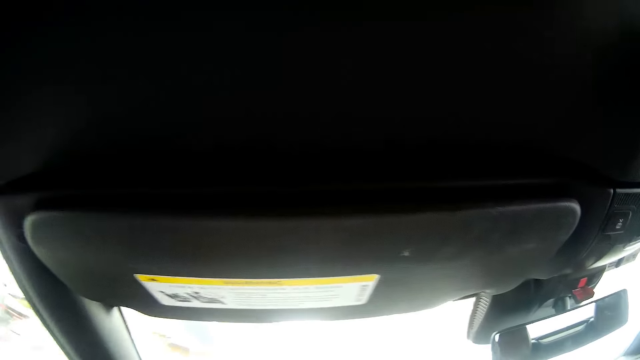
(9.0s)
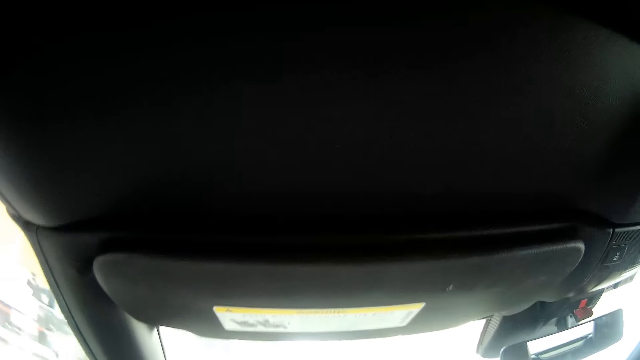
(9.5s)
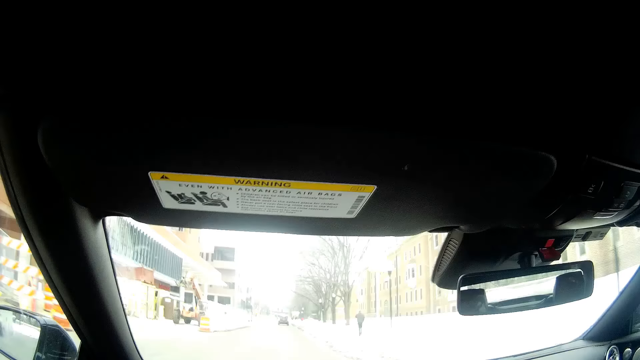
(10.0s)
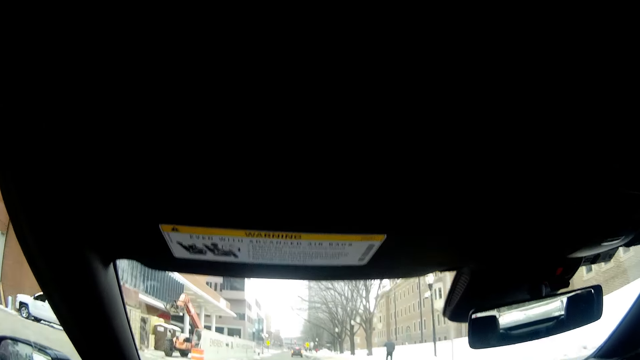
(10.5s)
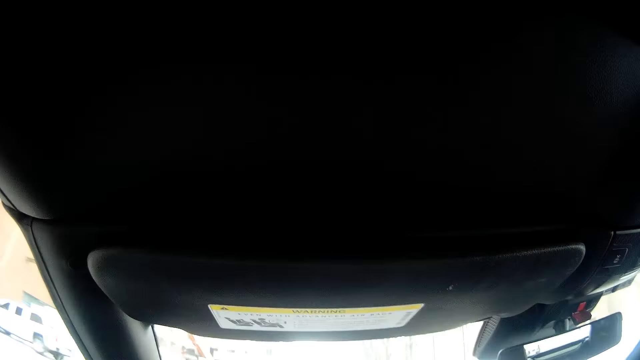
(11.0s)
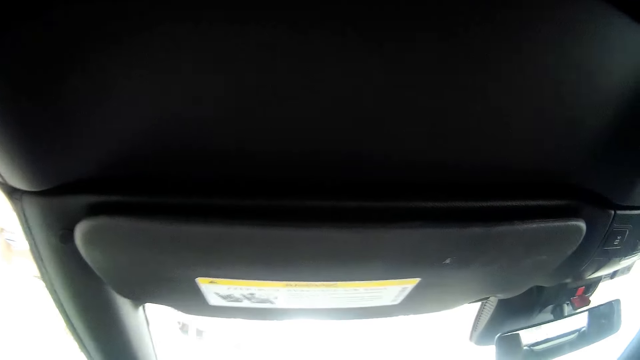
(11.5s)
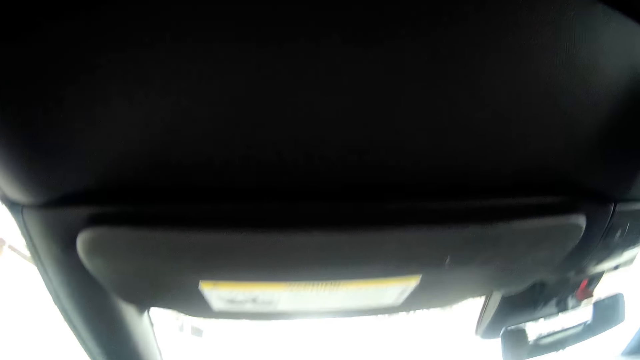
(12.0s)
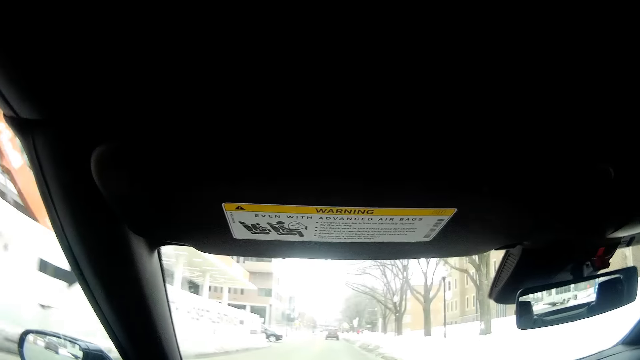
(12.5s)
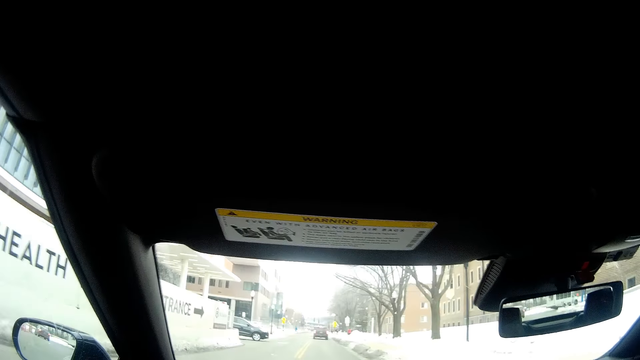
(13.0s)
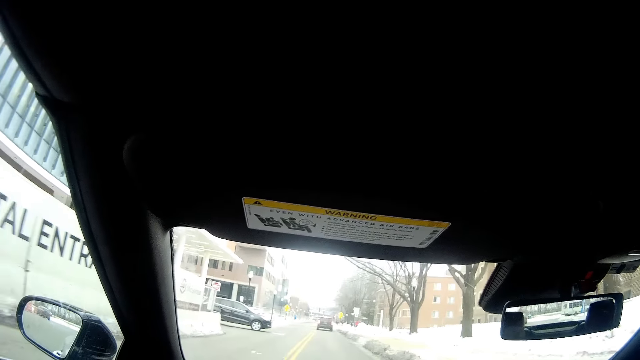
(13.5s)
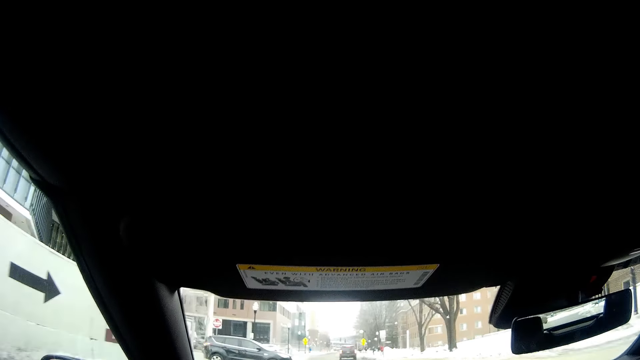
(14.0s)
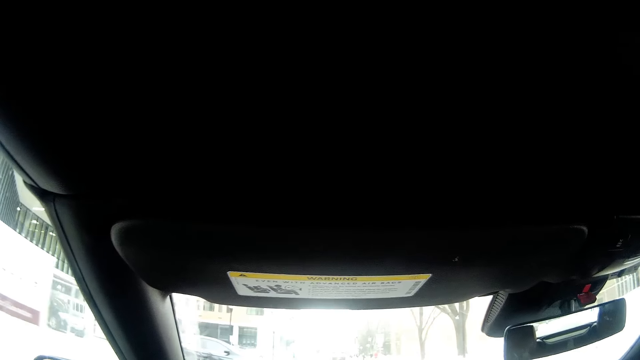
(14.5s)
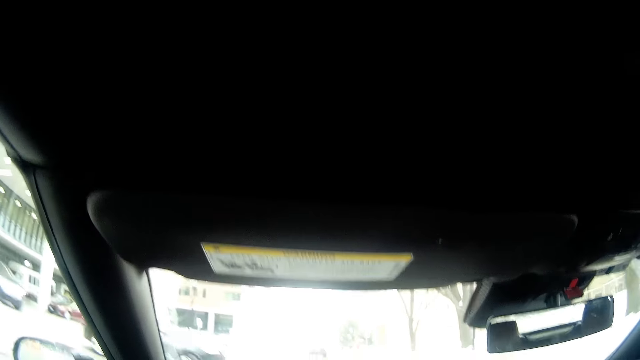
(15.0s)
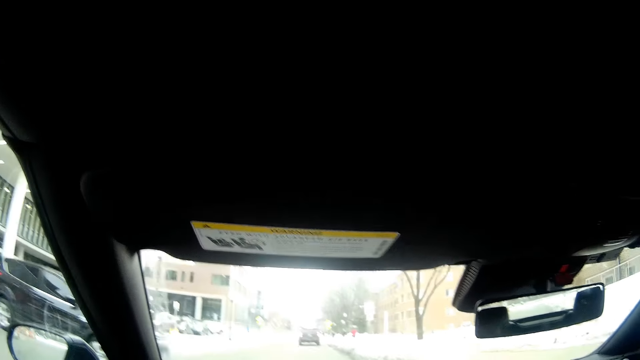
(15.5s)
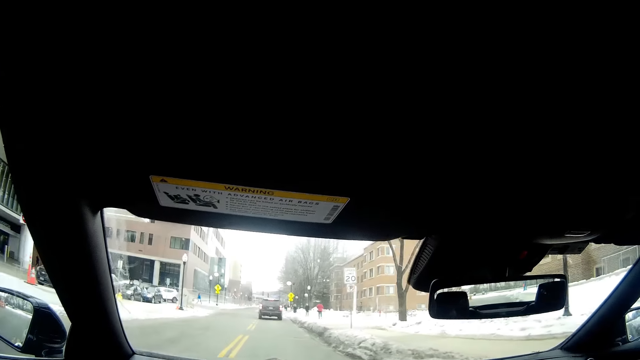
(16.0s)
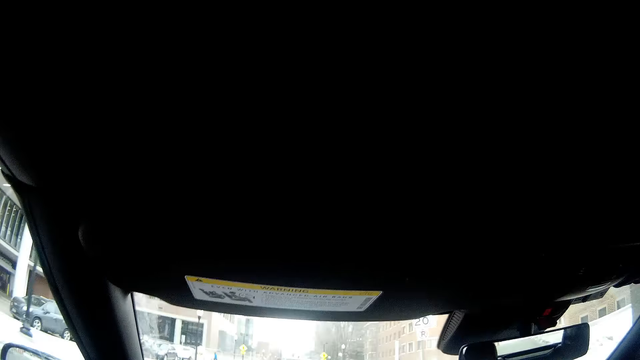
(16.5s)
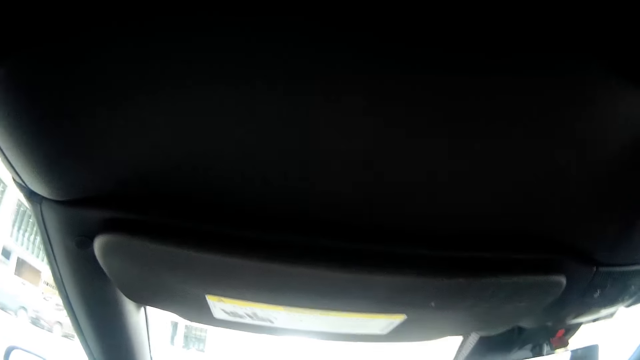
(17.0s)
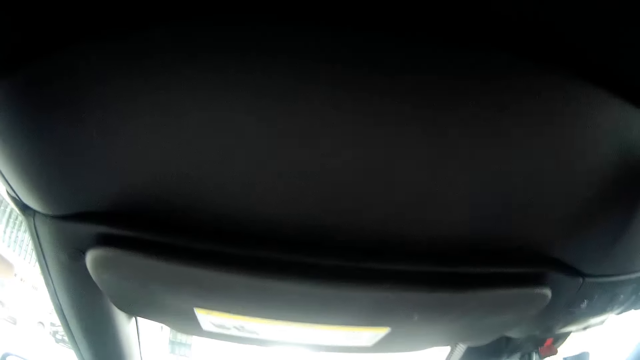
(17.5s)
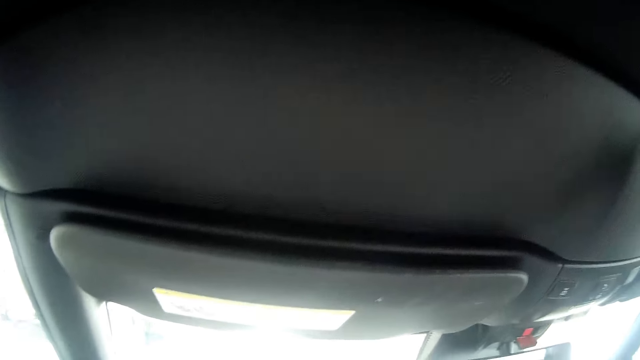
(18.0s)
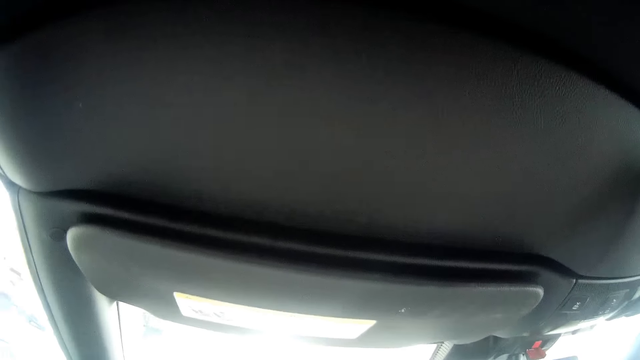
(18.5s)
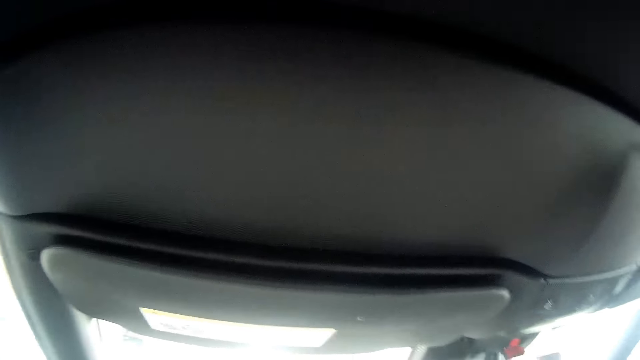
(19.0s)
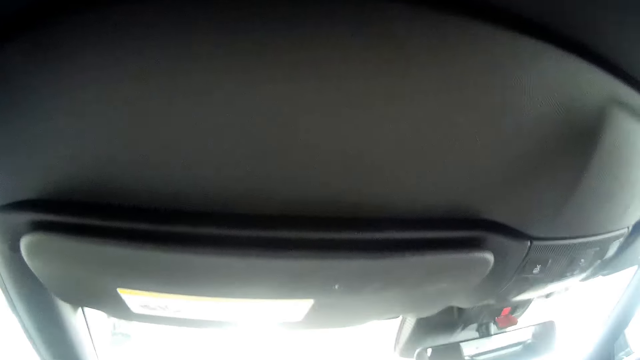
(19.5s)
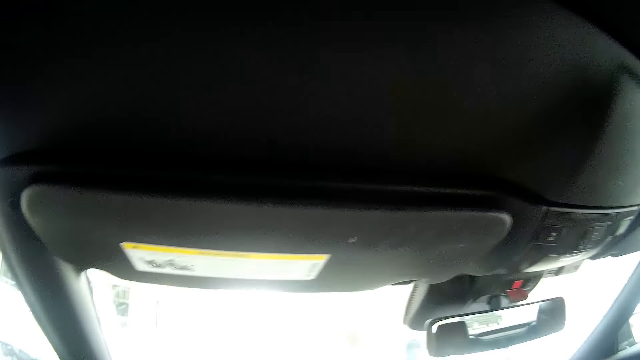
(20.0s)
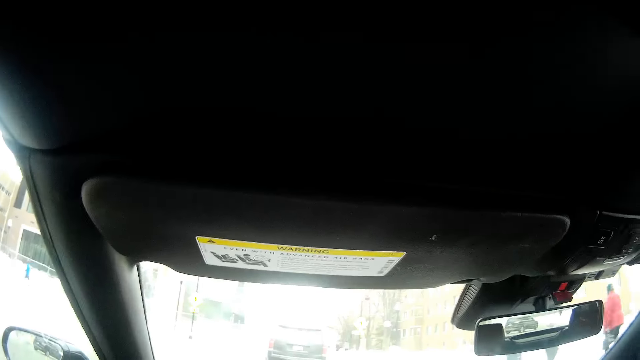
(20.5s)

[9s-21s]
The camera wearer looks at the building.

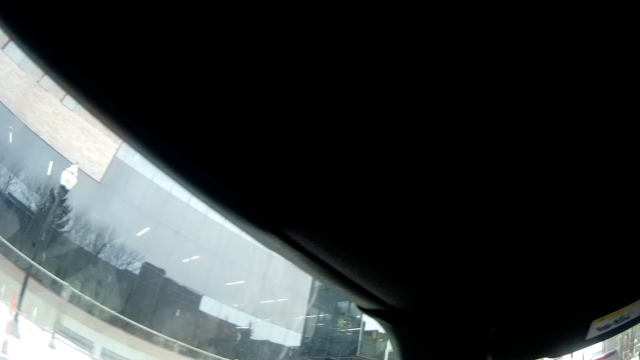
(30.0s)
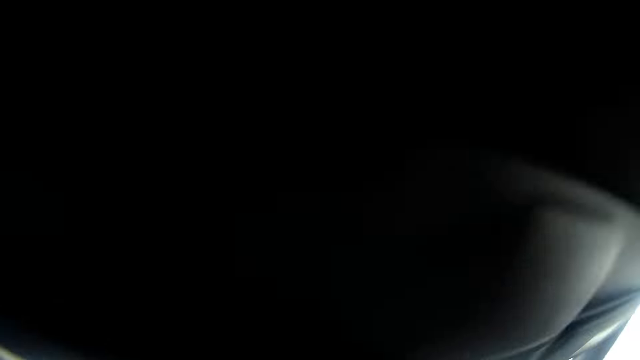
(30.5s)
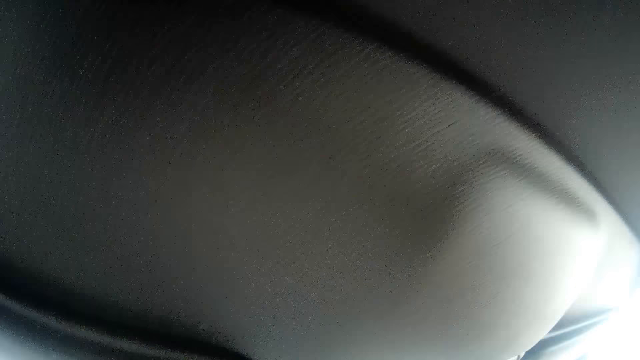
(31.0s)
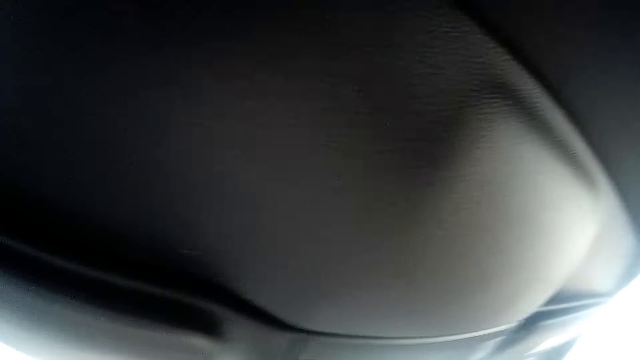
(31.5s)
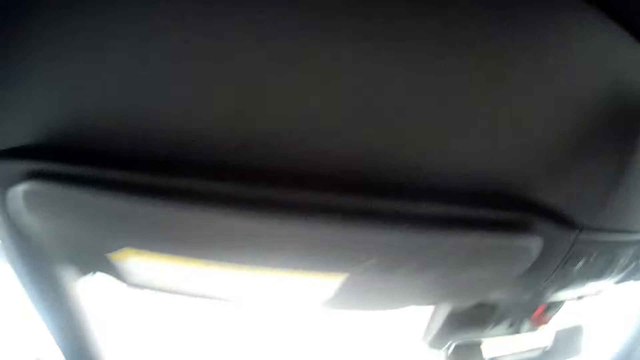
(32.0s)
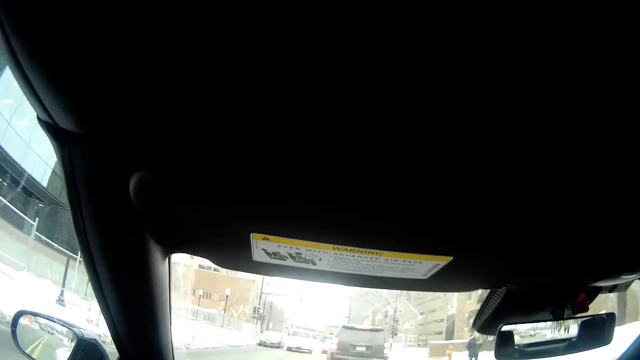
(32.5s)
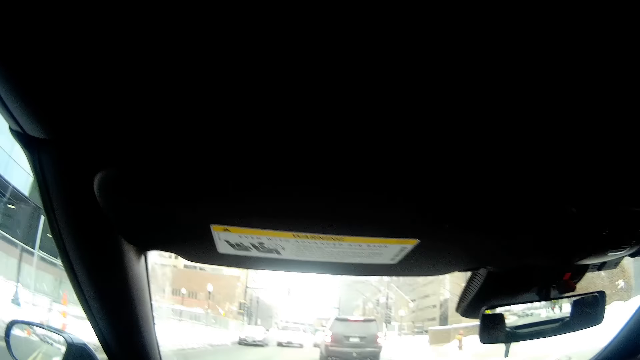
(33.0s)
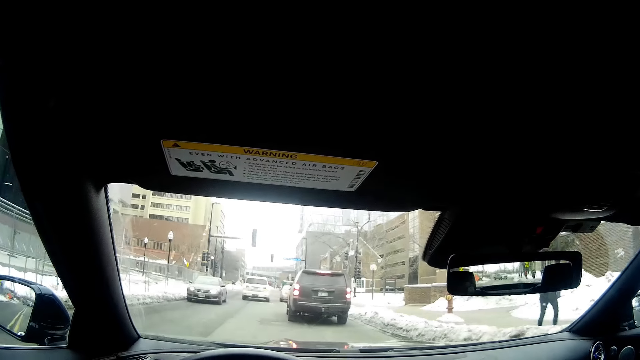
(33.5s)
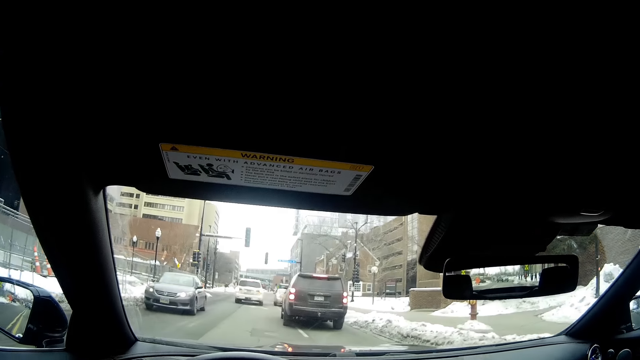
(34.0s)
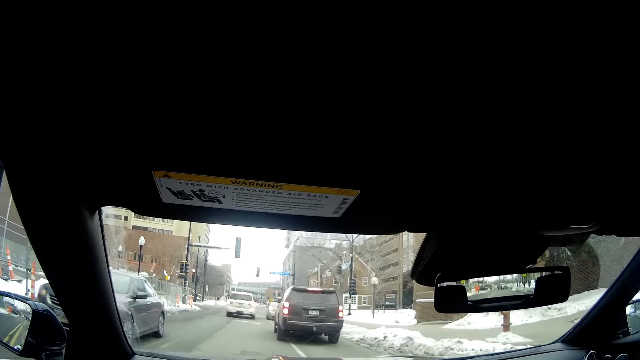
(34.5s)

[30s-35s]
The camera wearer looks at the street light.

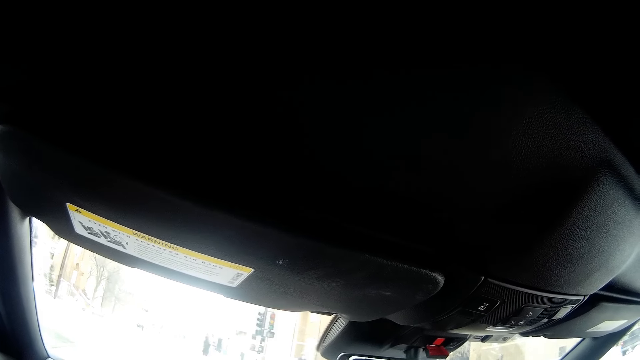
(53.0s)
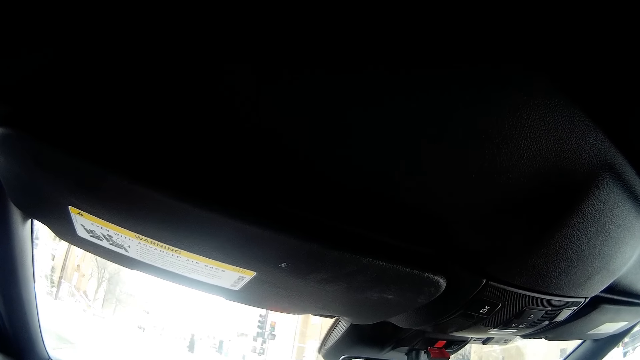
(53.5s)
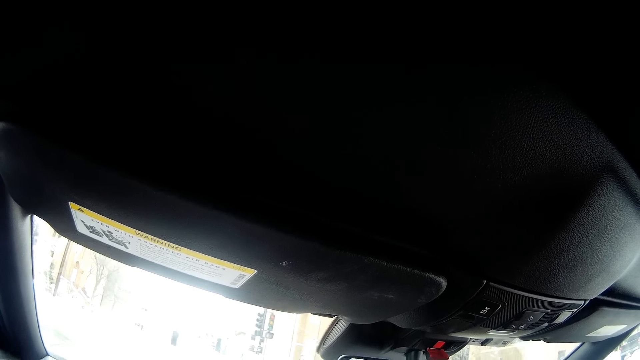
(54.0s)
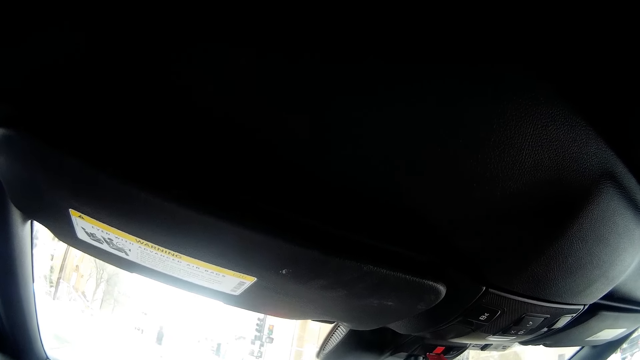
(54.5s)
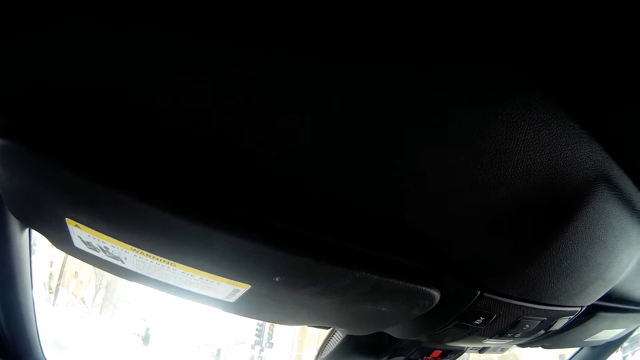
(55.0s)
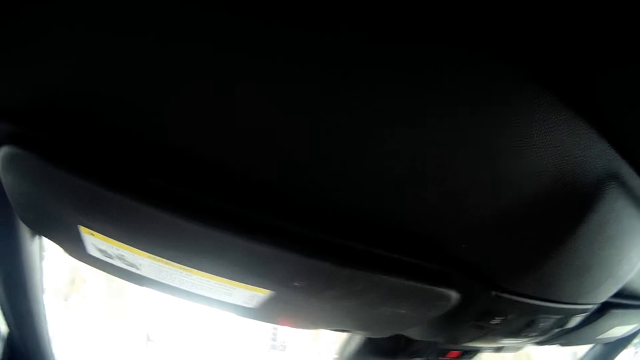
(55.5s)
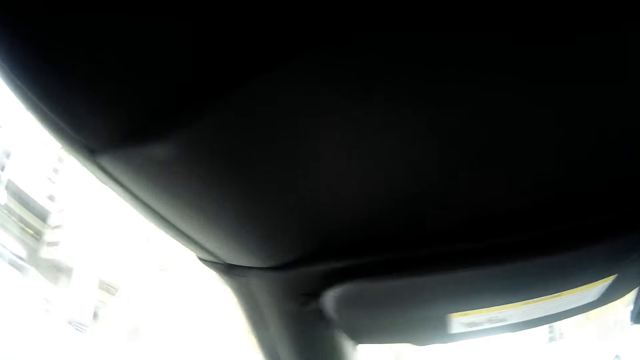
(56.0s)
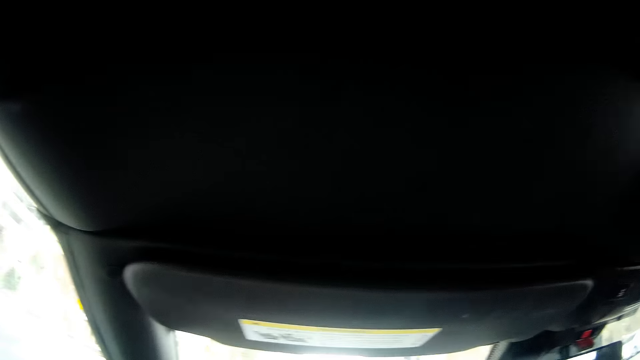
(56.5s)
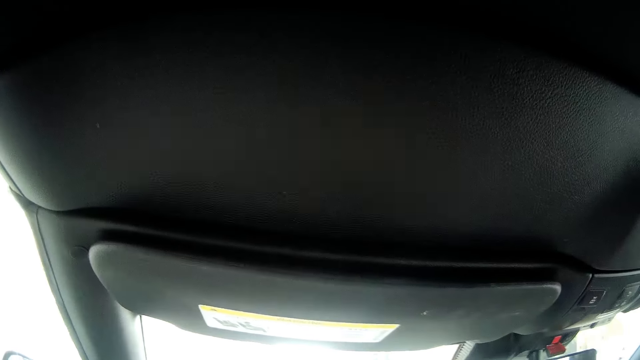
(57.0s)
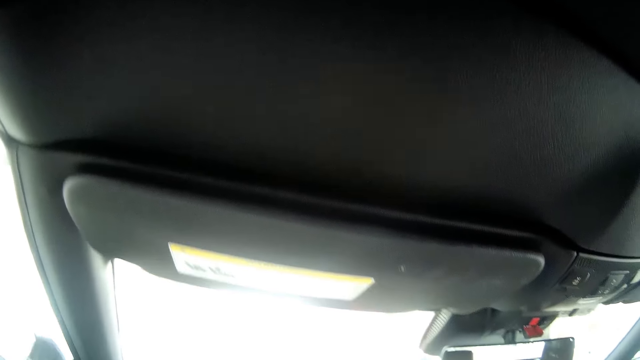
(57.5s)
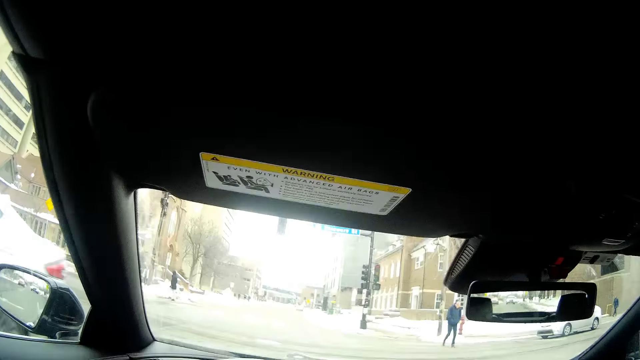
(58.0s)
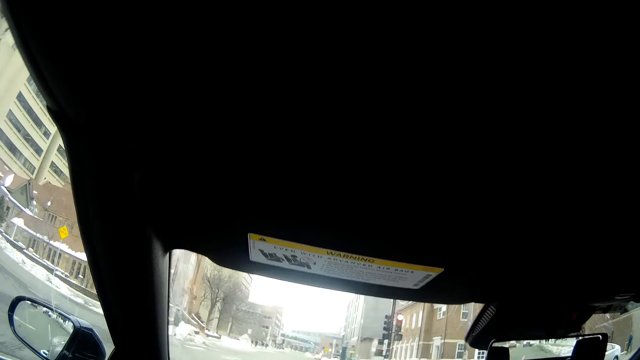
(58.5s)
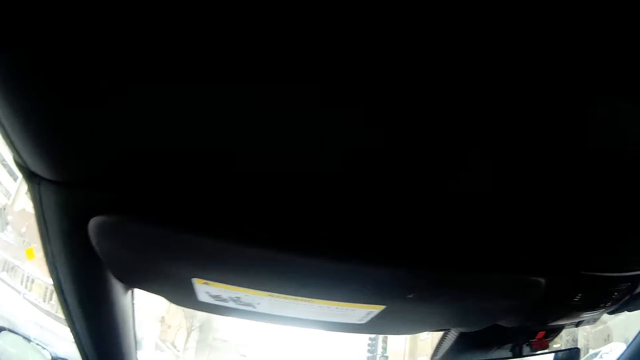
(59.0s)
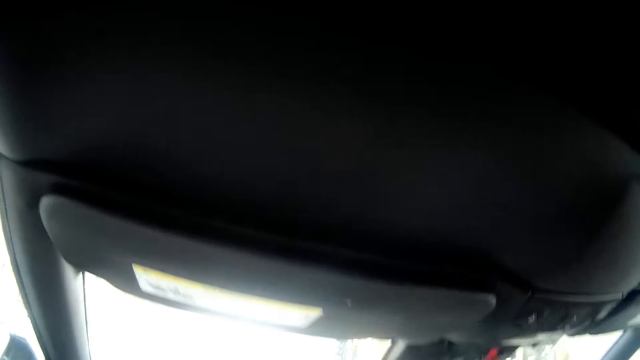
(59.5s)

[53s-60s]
The camera wearer drives towards the traffic lights.
